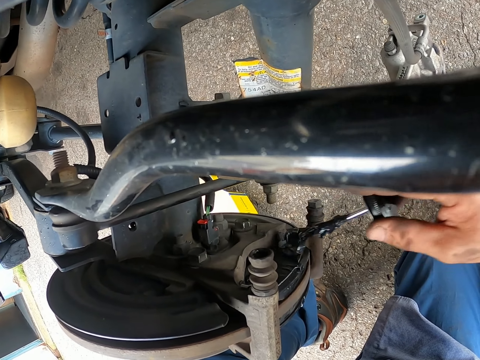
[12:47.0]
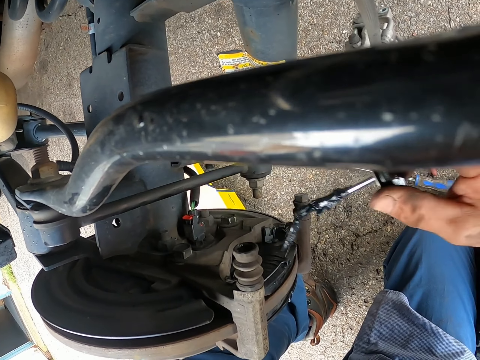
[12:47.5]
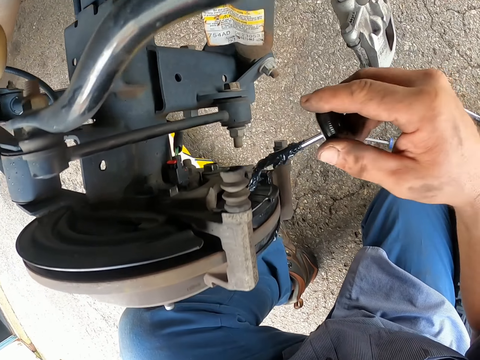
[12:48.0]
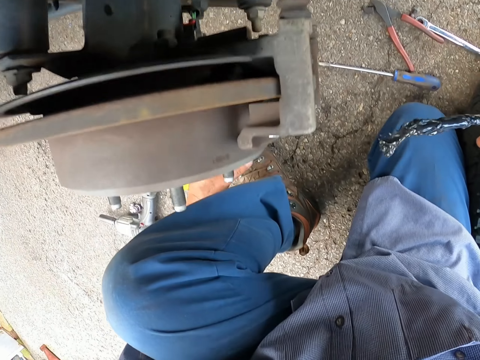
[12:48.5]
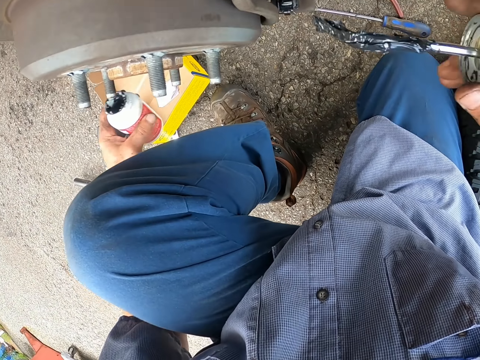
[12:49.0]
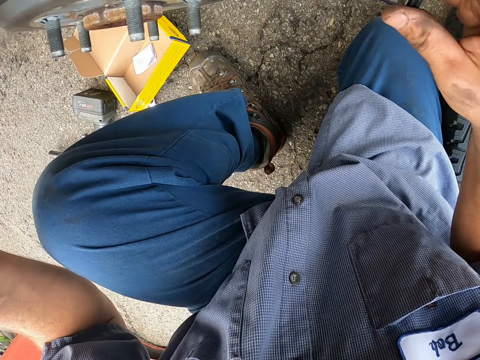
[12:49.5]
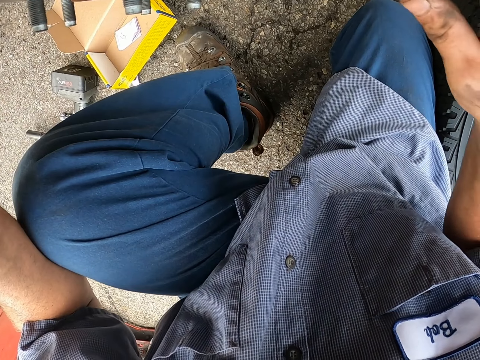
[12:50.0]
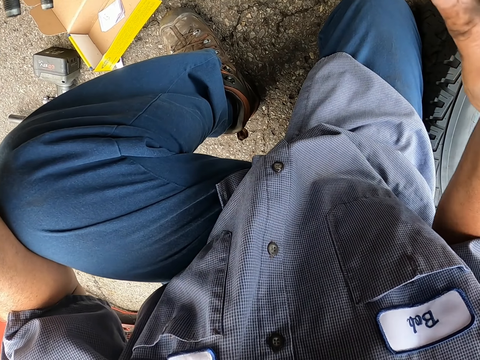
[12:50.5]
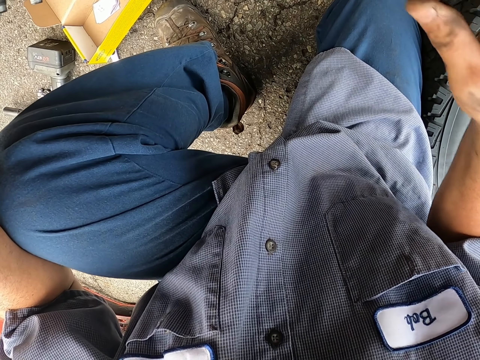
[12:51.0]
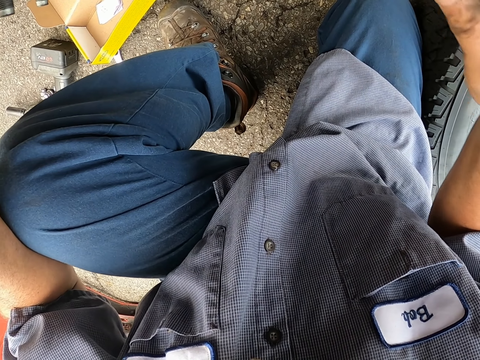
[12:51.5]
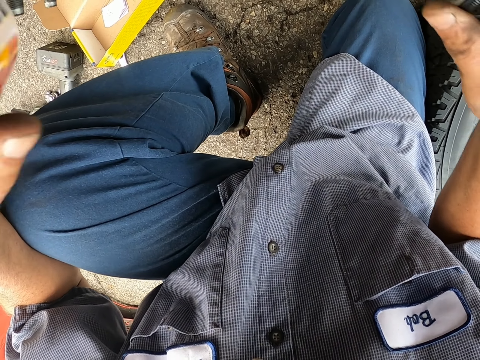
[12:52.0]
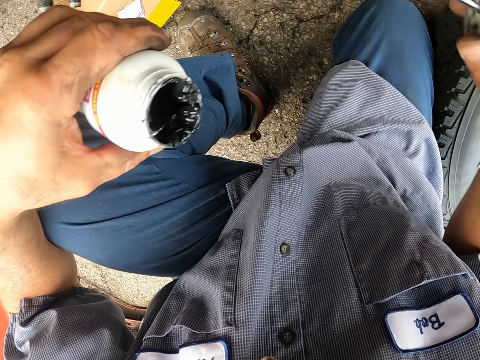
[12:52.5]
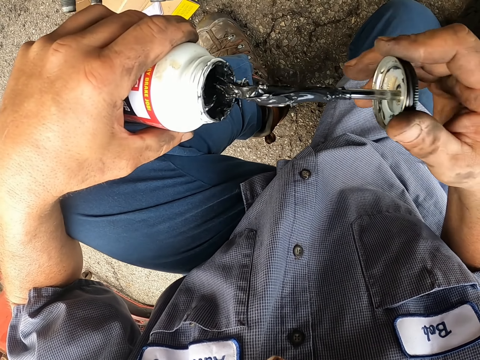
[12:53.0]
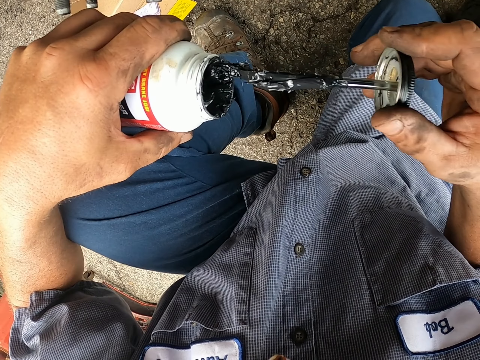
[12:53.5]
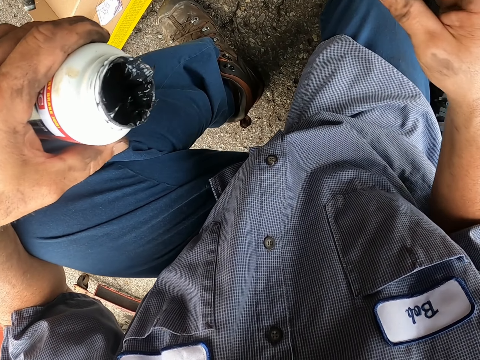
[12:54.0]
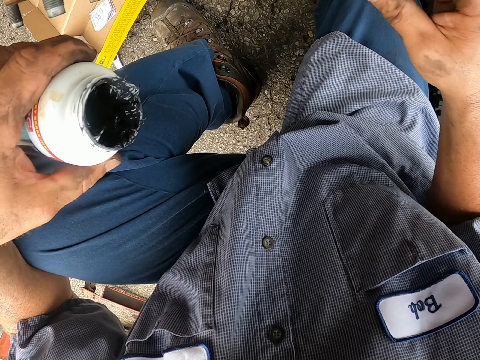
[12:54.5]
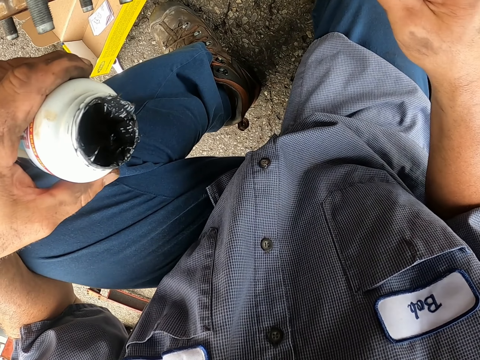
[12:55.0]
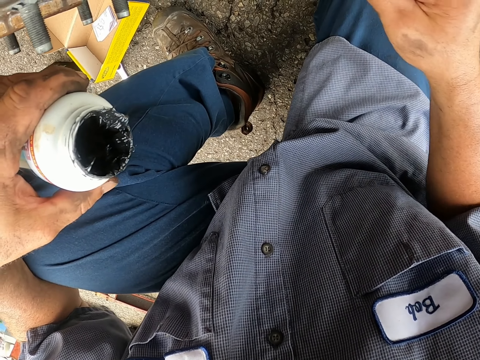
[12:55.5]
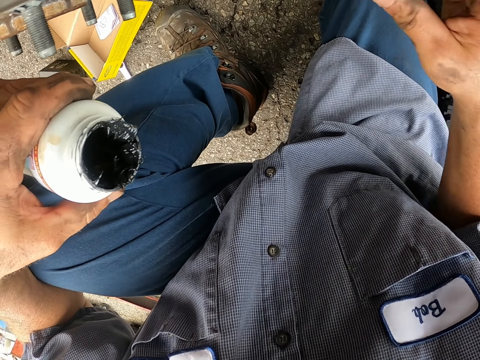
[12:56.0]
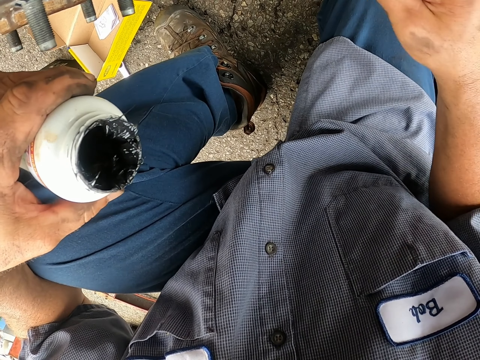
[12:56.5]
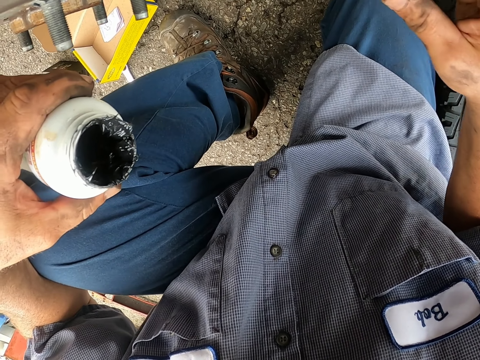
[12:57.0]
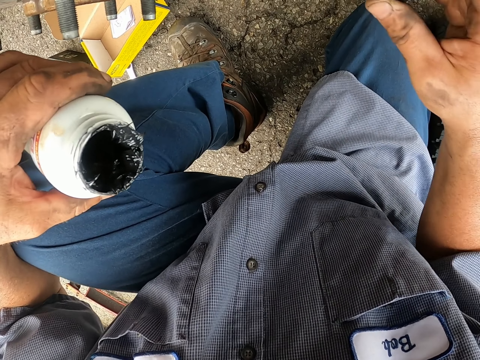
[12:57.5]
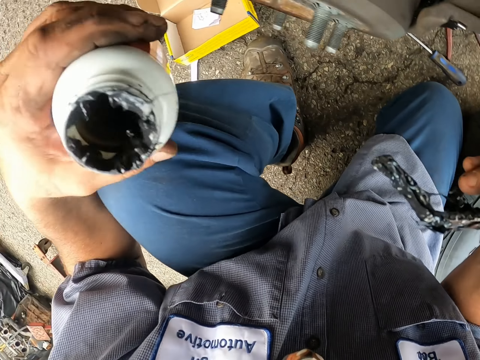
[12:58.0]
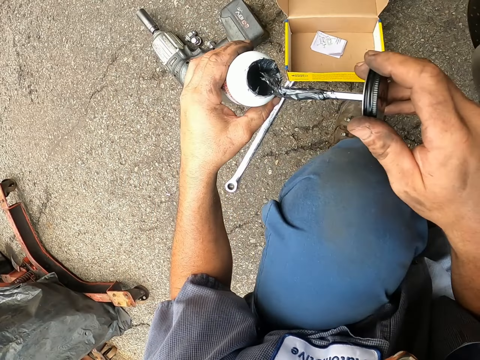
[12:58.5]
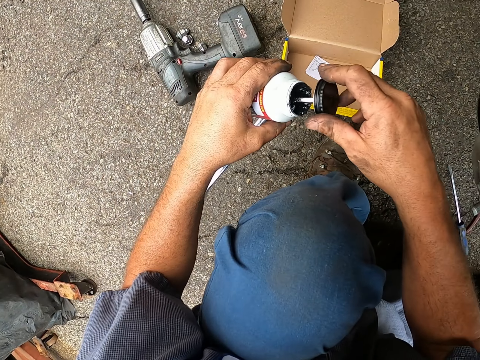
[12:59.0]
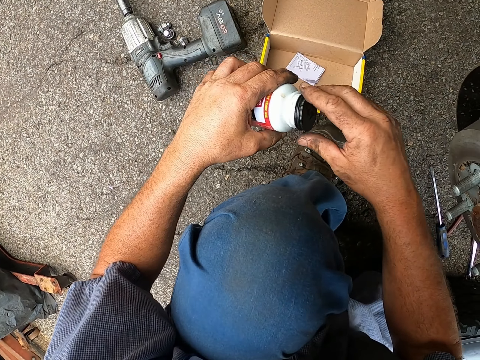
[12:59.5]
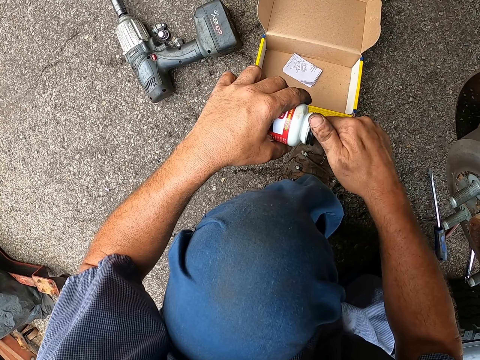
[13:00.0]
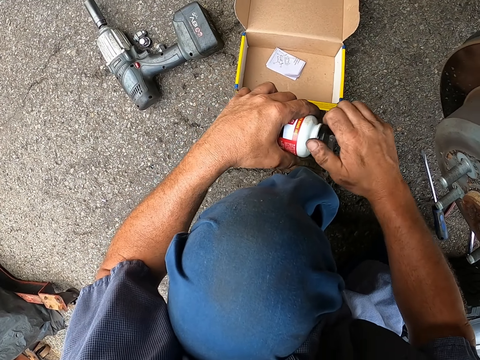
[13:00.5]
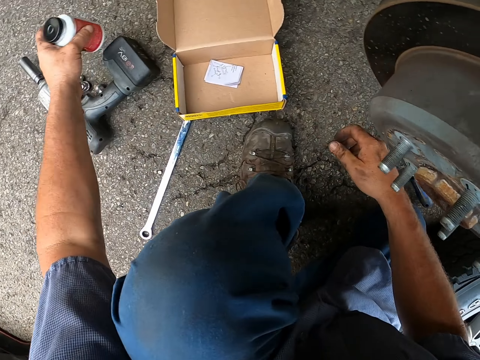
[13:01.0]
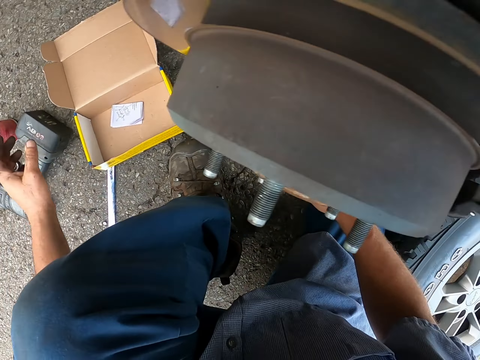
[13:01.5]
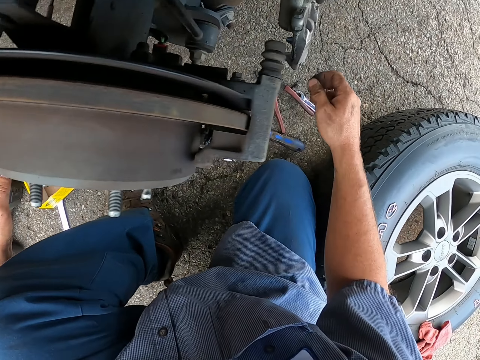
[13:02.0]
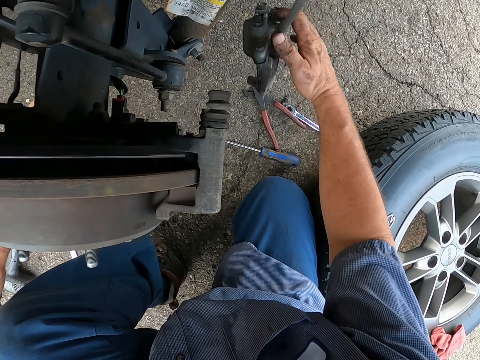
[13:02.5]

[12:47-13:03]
The camera wearer puts the paint brush in the paint. They paint the wheel hub. They put the paint brush inside the paint. They close the paint. They put the brake pad on the ground. They put down the paint.

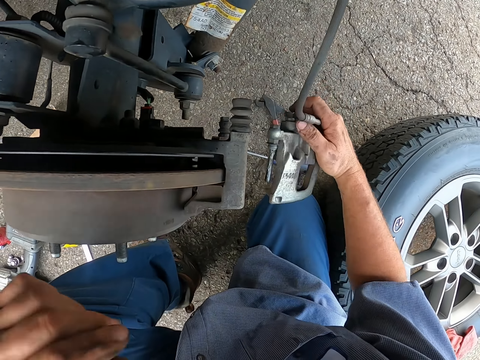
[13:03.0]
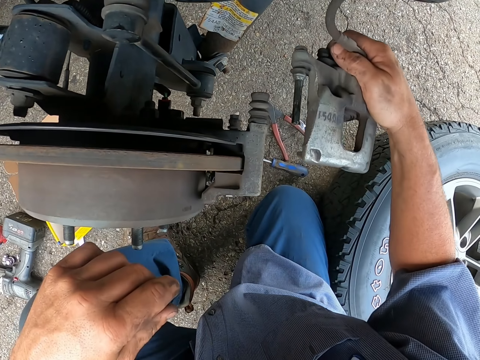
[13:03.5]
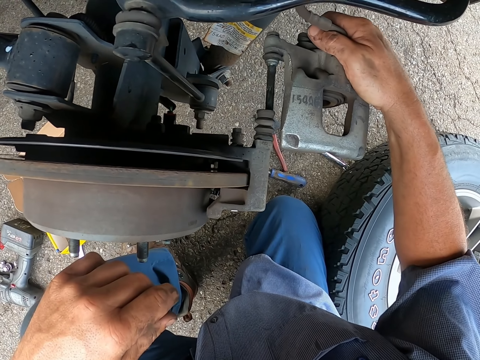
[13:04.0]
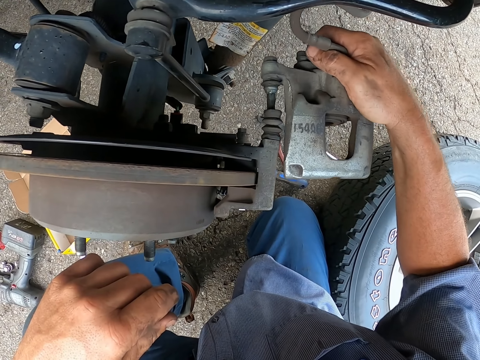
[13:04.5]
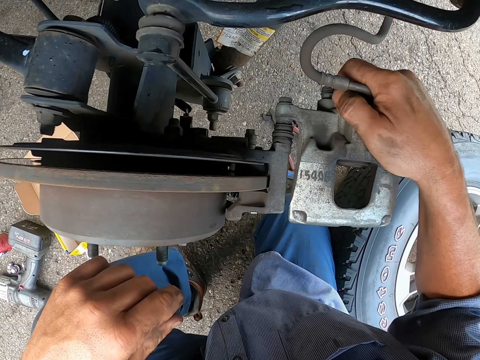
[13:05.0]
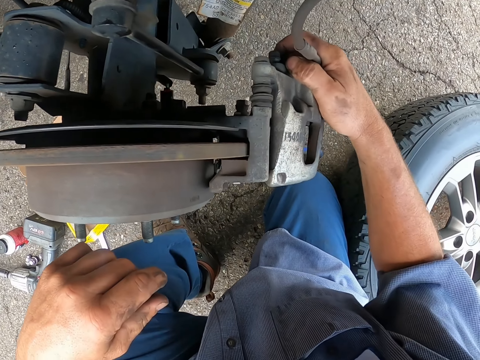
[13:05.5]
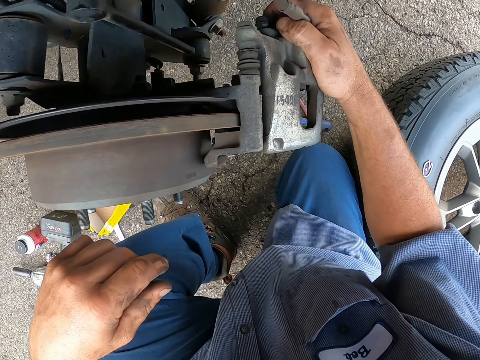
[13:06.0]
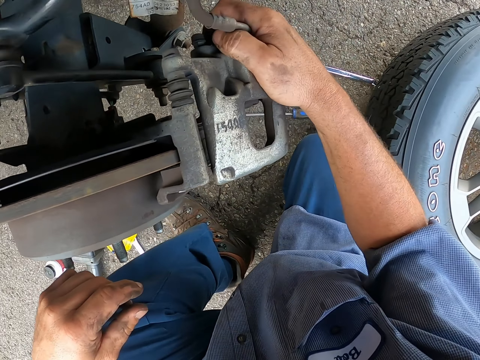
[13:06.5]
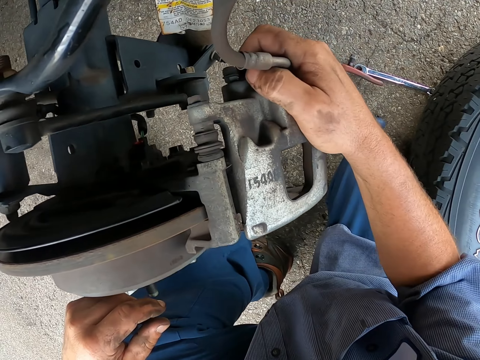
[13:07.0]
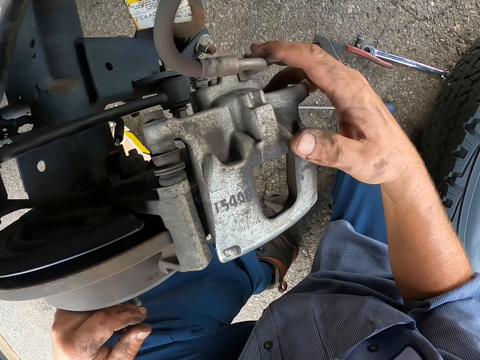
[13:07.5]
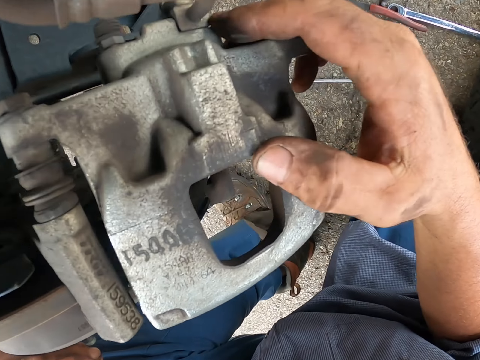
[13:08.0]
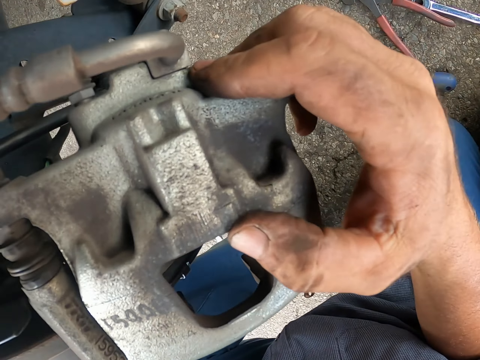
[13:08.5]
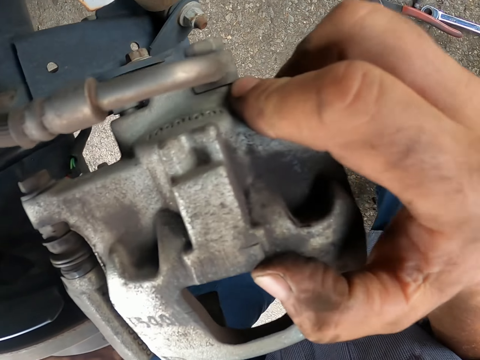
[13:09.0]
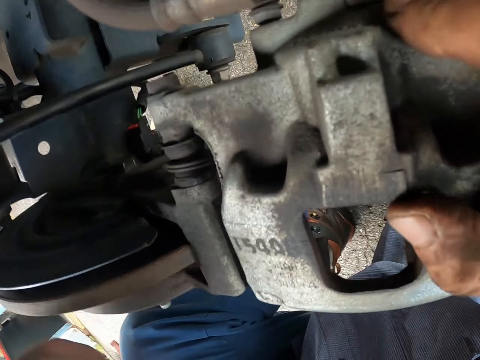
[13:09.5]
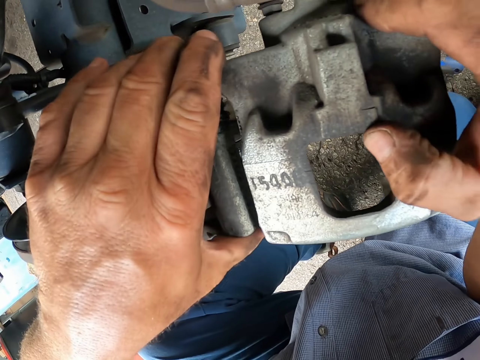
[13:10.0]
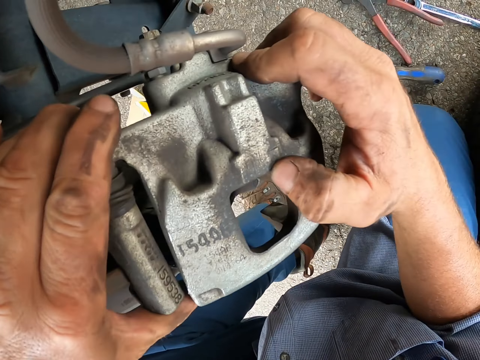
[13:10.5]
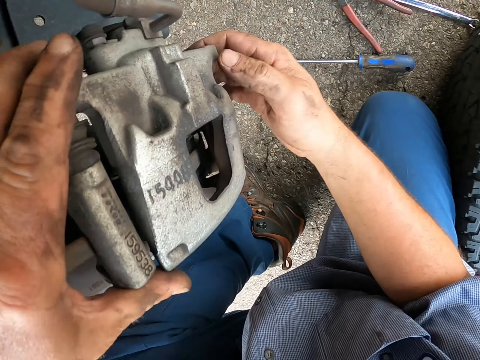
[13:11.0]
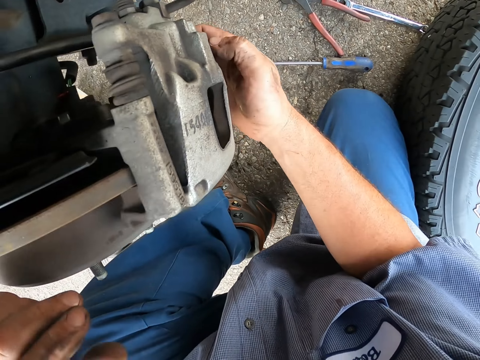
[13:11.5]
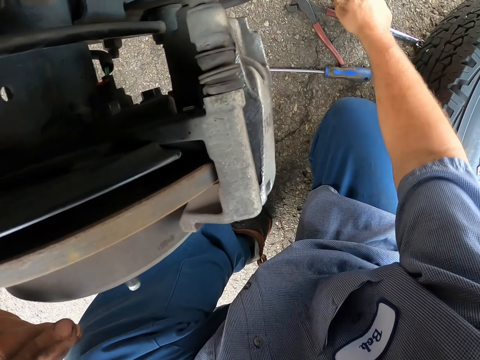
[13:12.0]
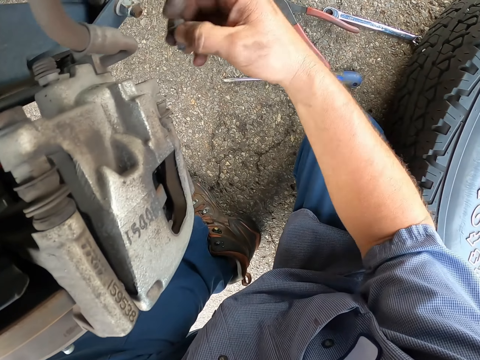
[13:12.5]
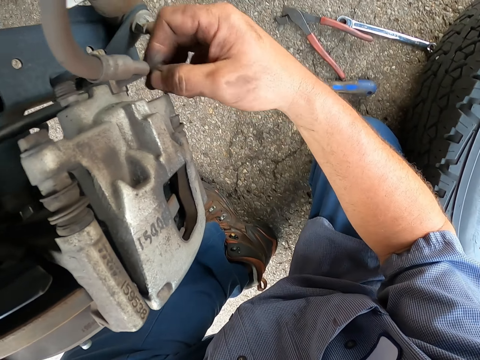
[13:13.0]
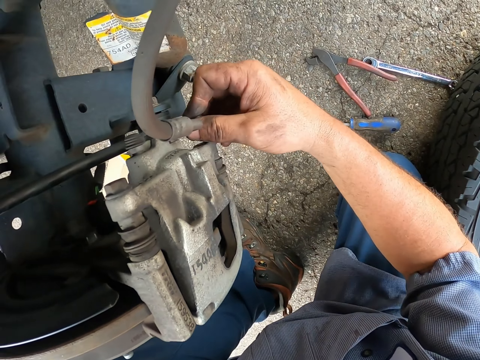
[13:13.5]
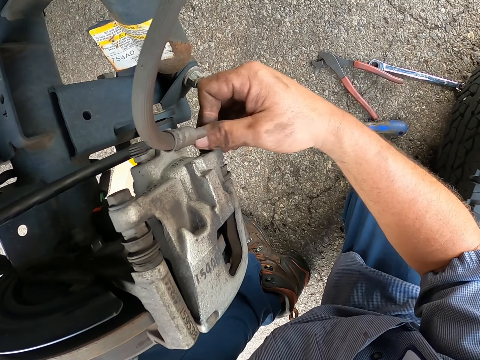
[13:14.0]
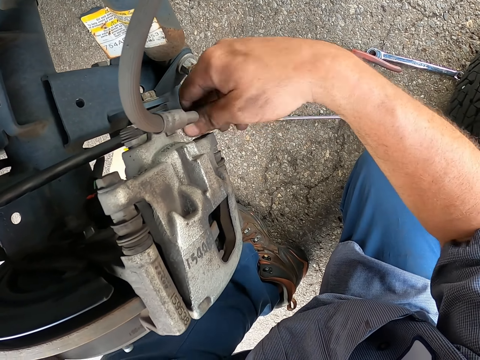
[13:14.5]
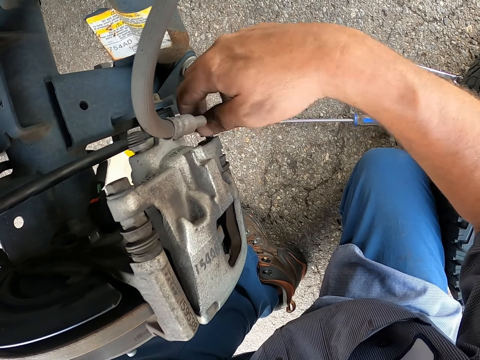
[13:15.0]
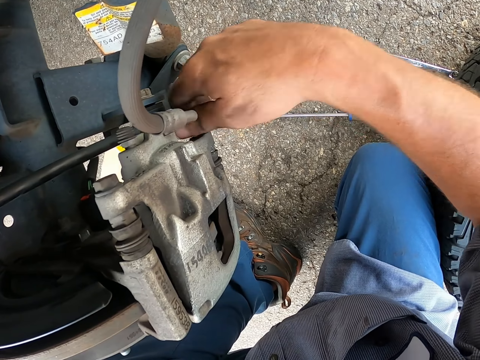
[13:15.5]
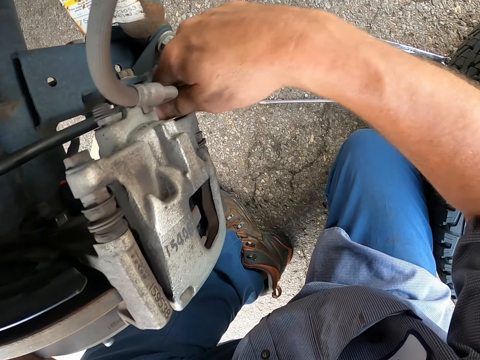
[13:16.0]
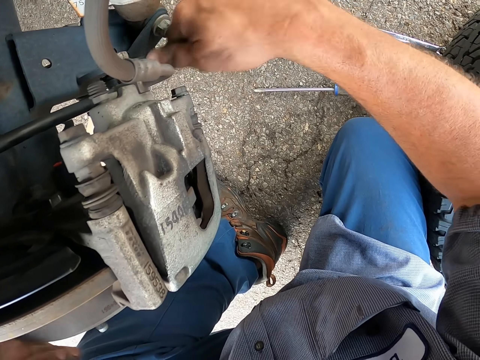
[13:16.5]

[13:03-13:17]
The camera wearer picks a wheel caliper. They place the wheel caliper inside the wheel hub. They pick a bolt. They fix the bolt into the wheel caliper. They tighten the bolt on the brake caliper.
